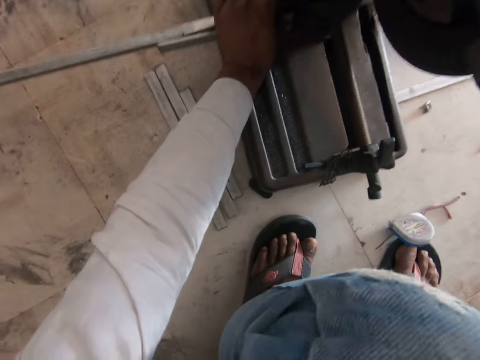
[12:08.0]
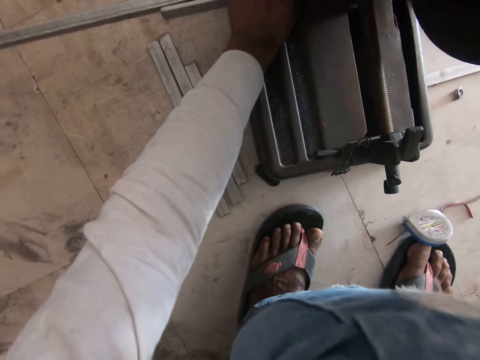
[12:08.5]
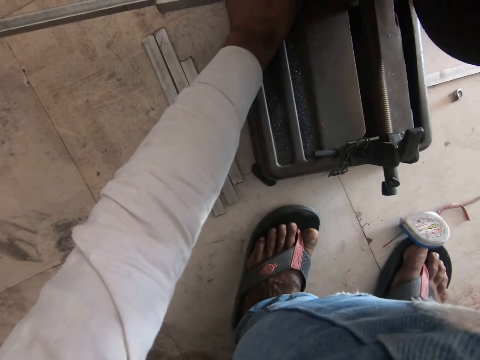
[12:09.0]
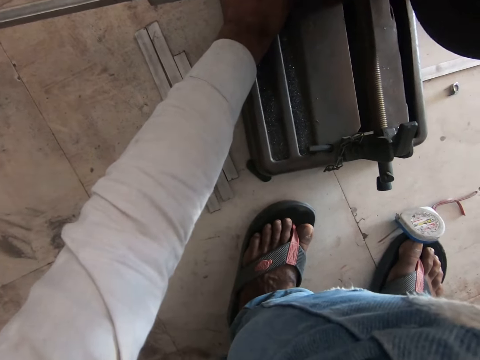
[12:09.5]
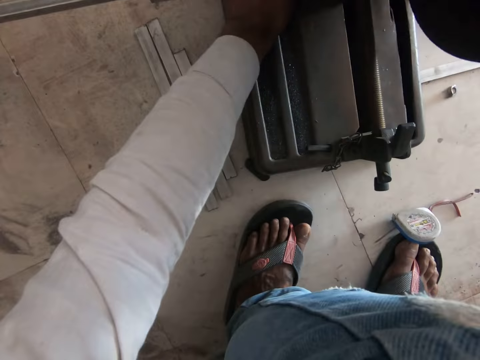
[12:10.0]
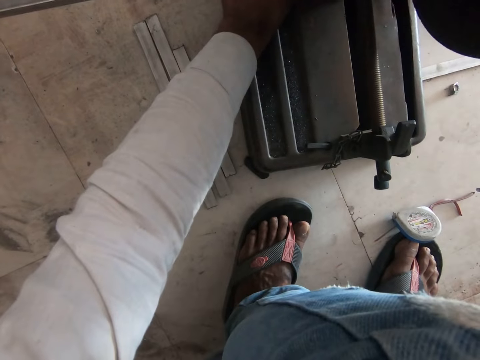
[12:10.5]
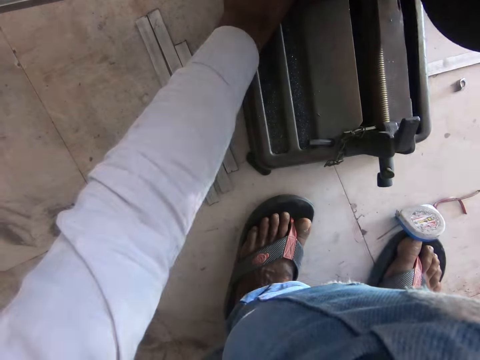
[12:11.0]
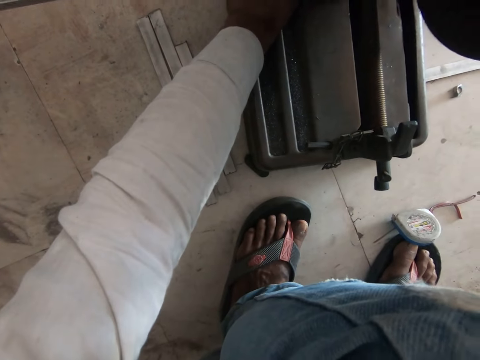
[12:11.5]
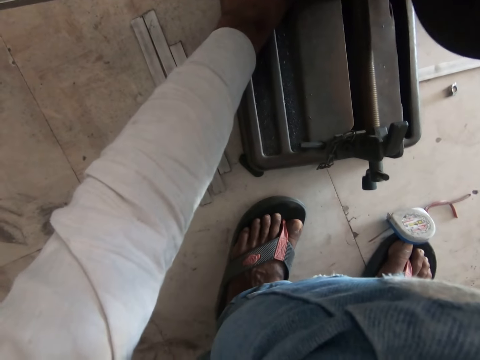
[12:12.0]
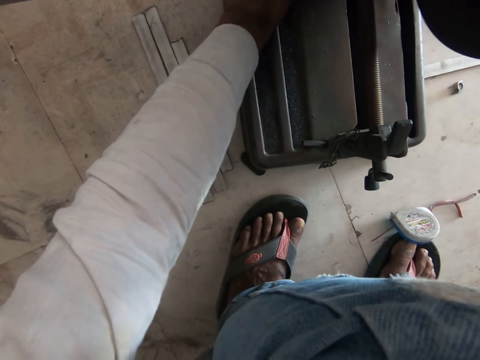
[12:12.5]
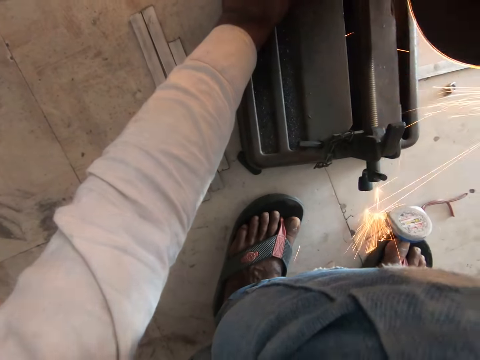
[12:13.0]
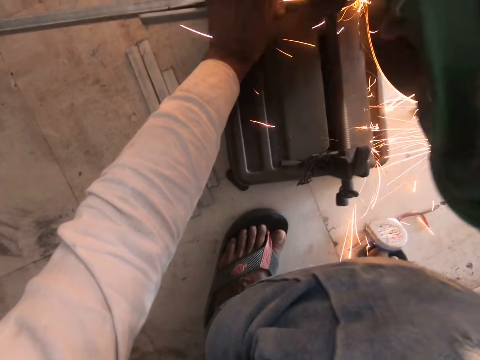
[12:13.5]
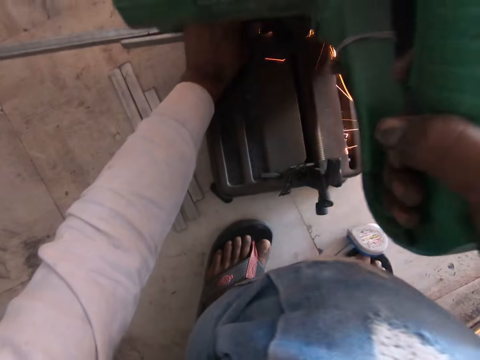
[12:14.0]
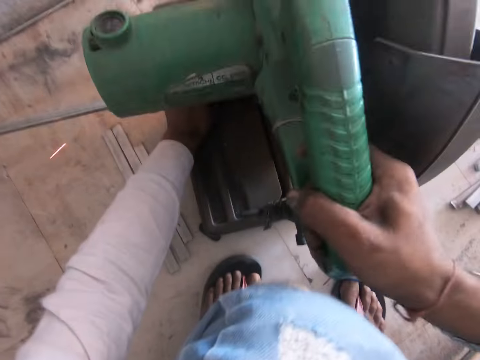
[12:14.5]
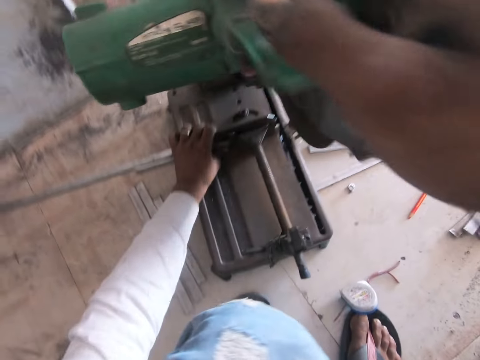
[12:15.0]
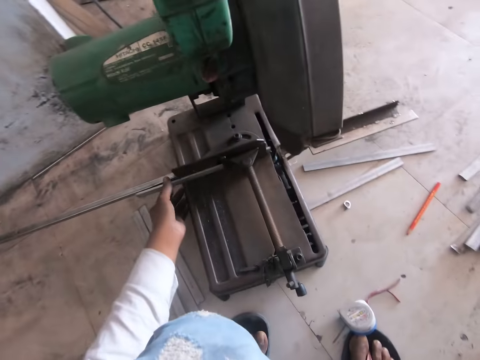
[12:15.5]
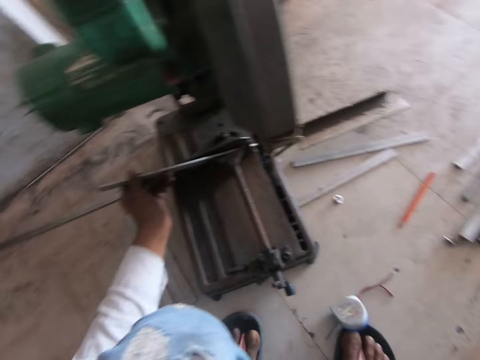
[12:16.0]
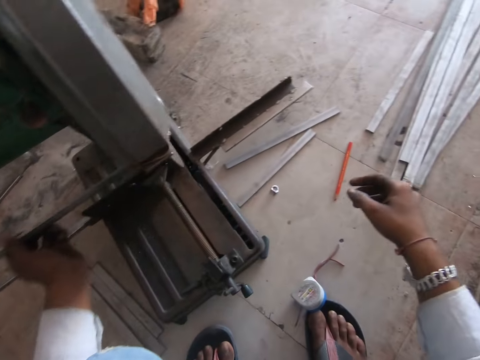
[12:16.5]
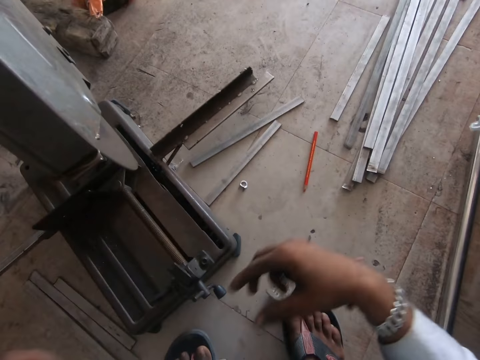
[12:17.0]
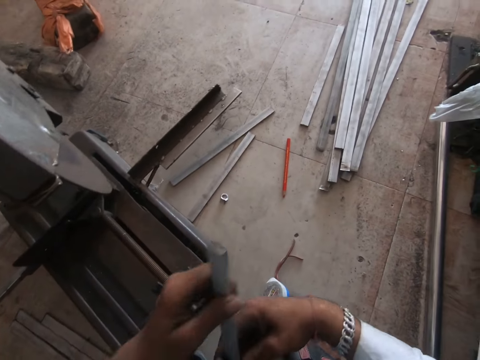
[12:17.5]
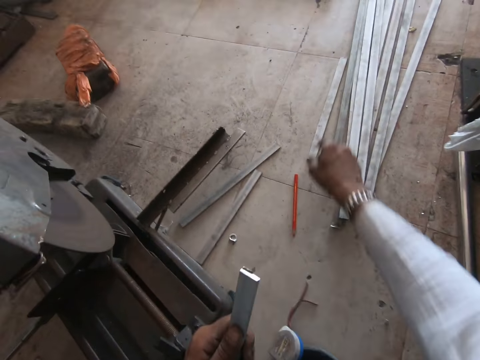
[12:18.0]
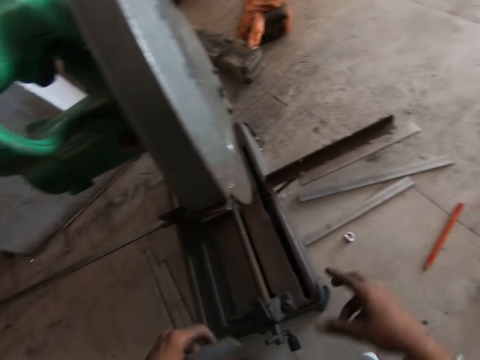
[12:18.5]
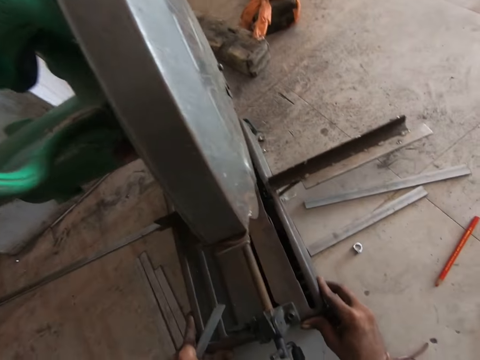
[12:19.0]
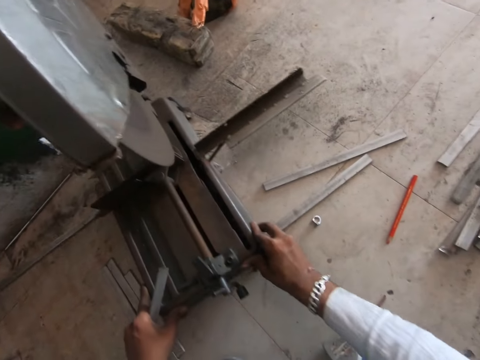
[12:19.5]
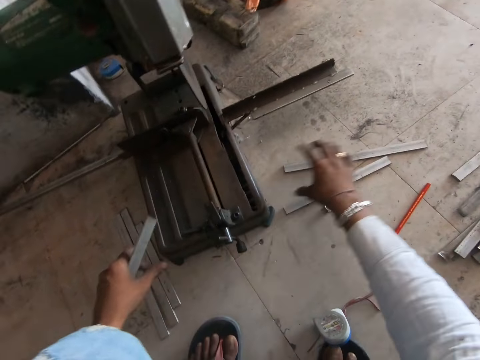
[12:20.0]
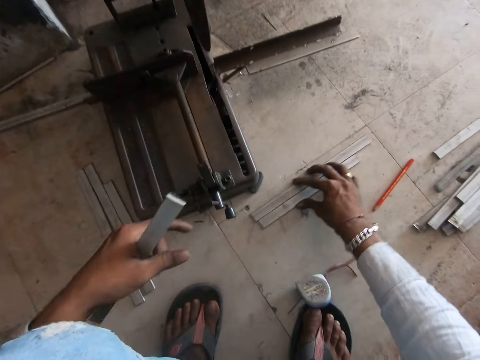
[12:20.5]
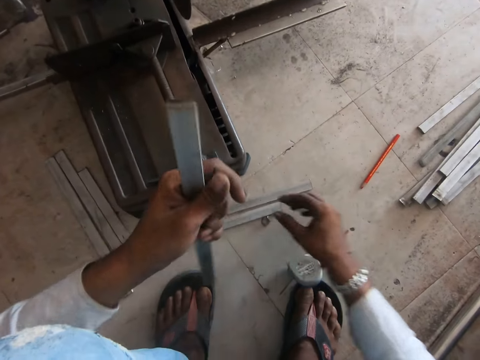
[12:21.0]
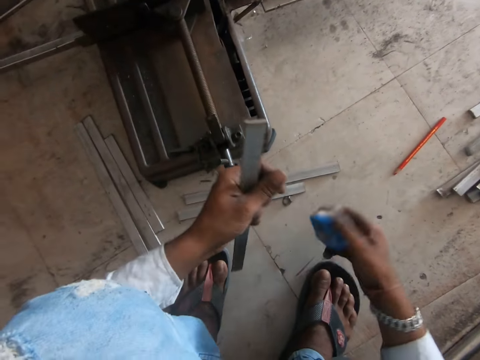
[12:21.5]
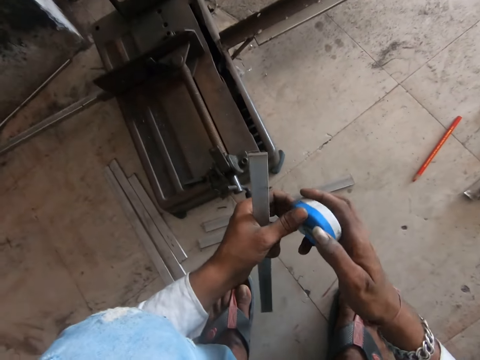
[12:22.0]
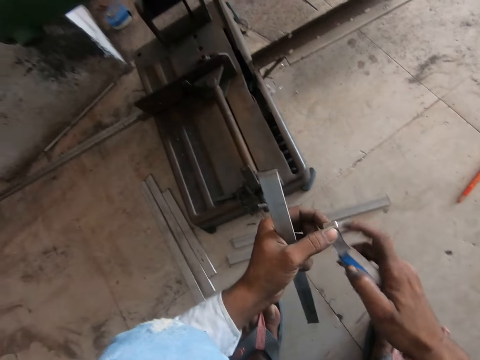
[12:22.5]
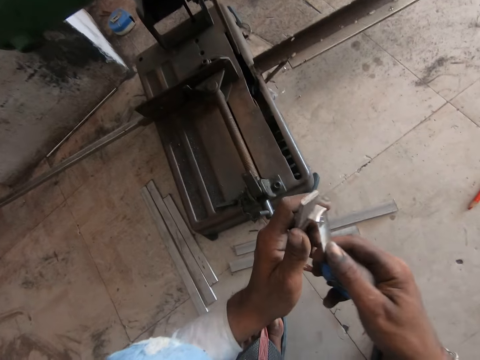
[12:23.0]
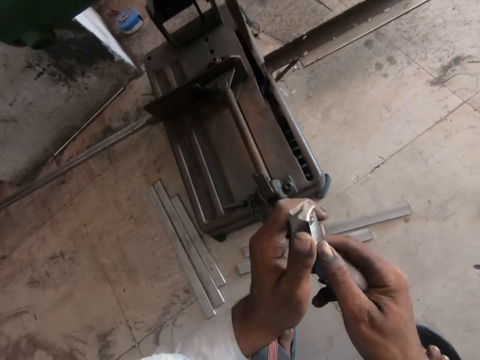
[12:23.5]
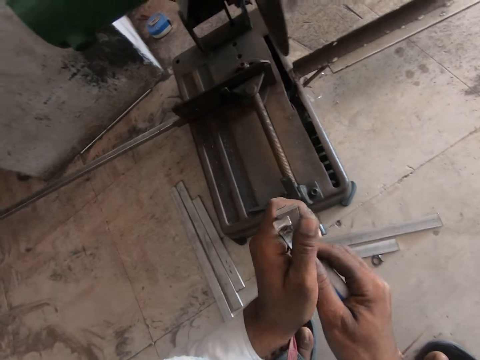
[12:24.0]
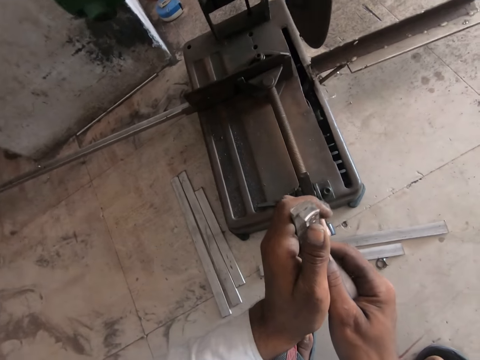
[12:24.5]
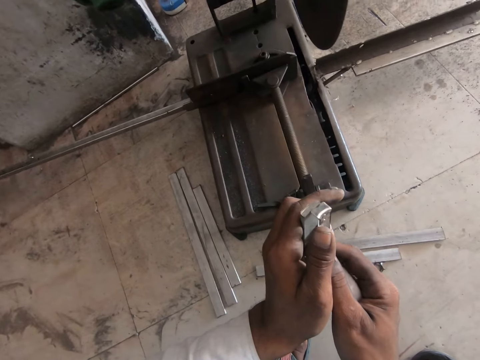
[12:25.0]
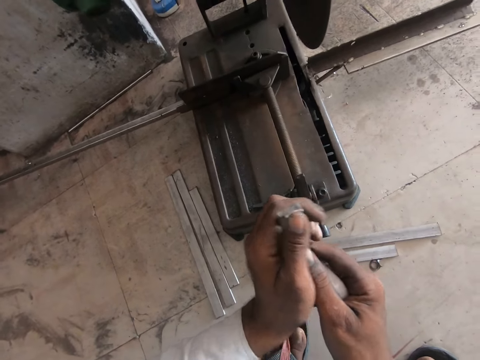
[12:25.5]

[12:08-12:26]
The camera wearer cuts metal with a metal cutting machine. They move the steel or metal. They pick up the metal. They hold the metal with hands. They move a hand. They move the metal cutting machine with hands. They move the metal on the floor. They pick up a tape measure. They pull a blade. They measure the steel.

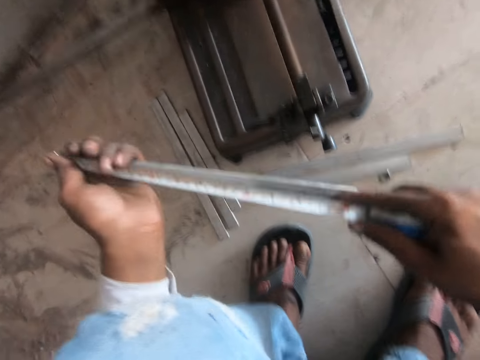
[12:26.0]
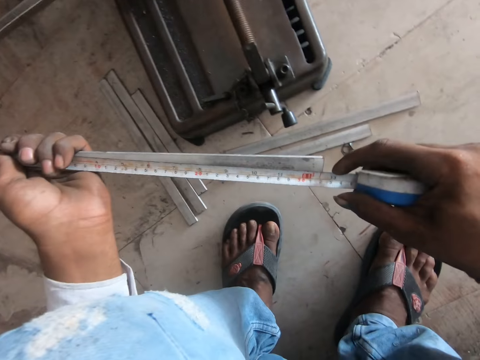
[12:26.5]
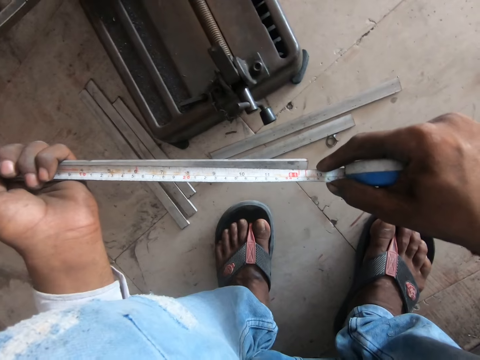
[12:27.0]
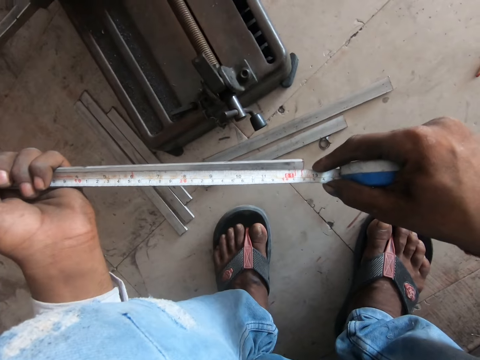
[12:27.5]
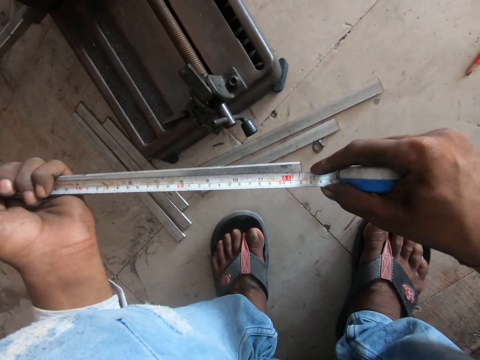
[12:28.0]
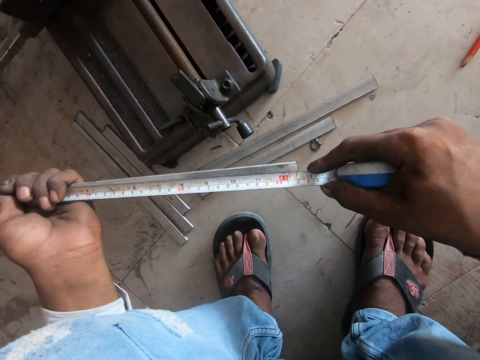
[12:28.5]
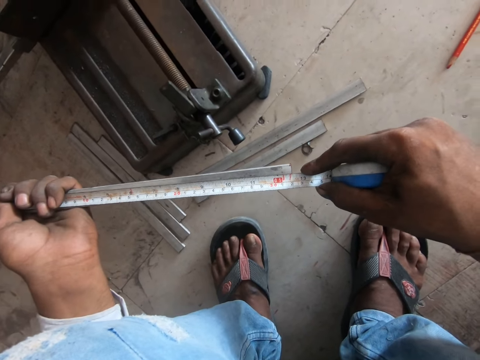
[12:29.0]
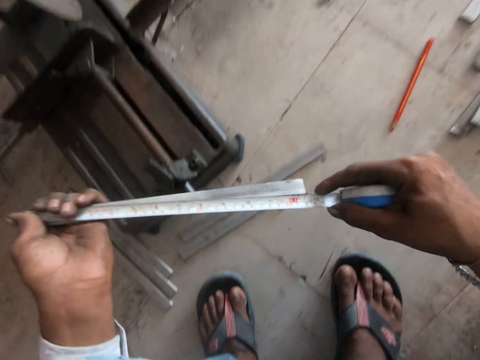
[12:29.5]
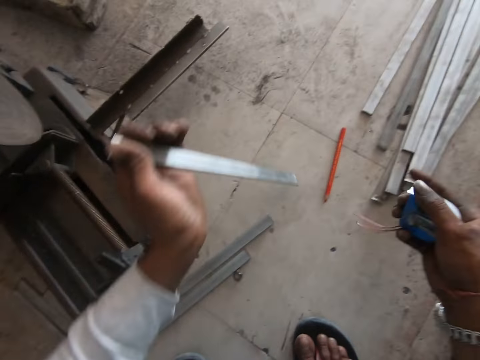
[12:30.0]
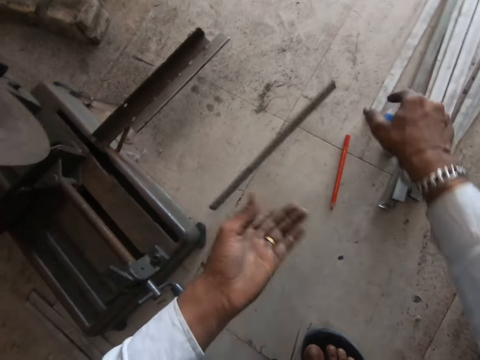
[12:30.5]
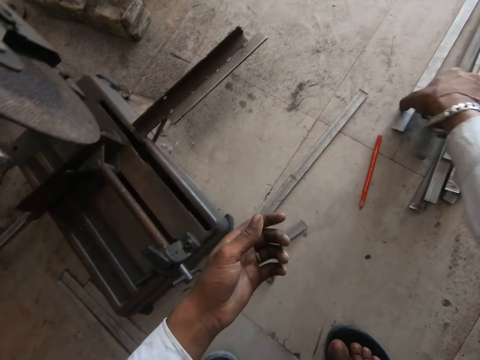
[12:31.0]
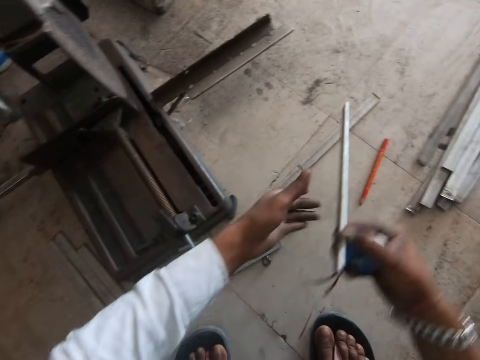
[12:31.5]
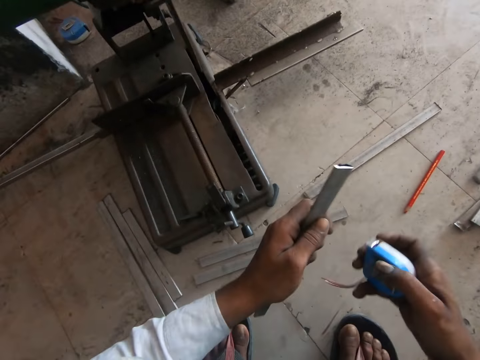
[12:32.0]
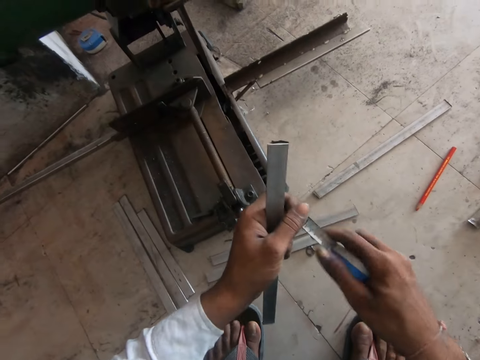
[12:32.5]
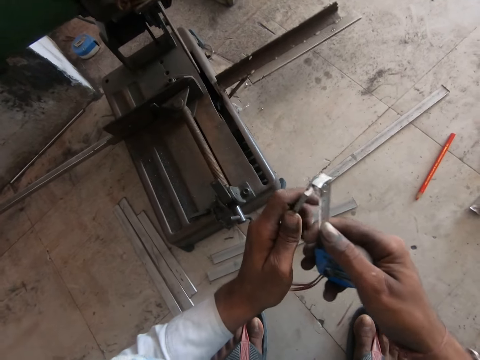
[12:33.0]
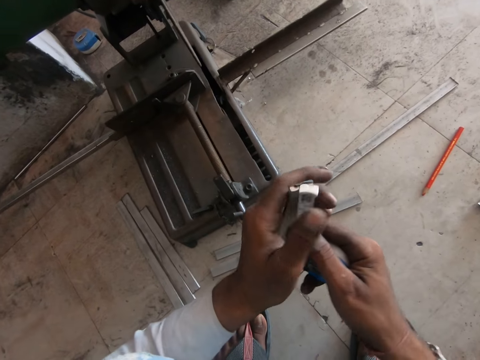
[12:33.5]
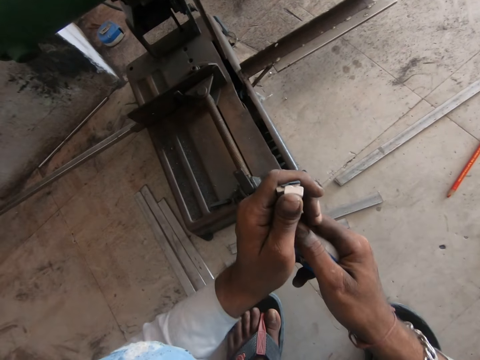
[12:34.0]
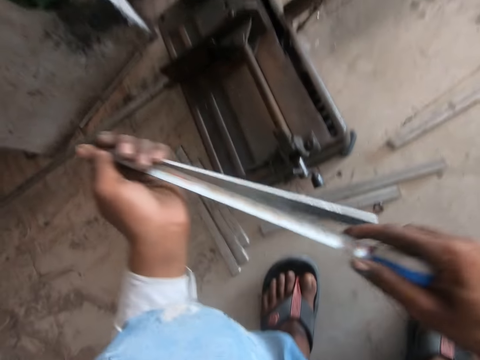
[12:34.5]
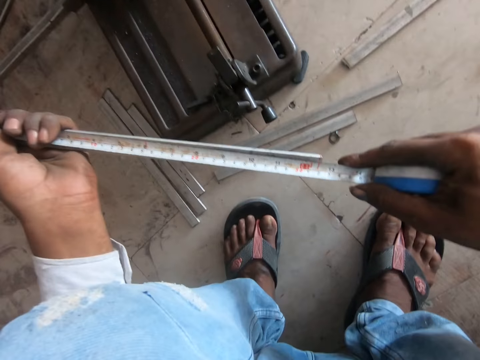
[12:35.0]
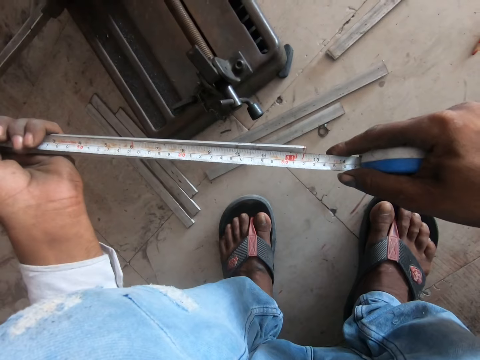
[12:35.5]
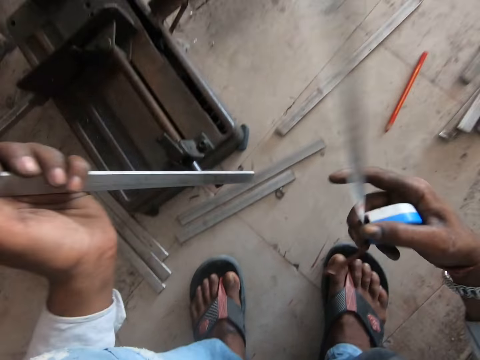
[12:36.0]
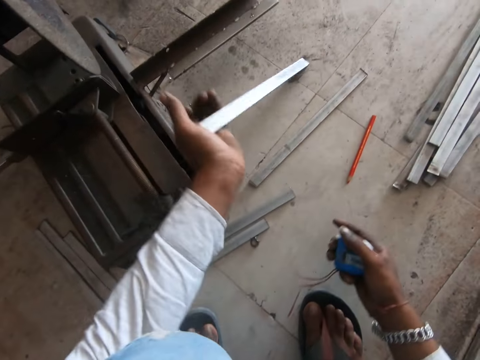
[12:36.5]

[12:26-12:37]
The camera wearer puts the steel on the ground. They pick up the steel. They switch the metal or steel to the other hand. They pull a blade. They measure the metal with a hand.
